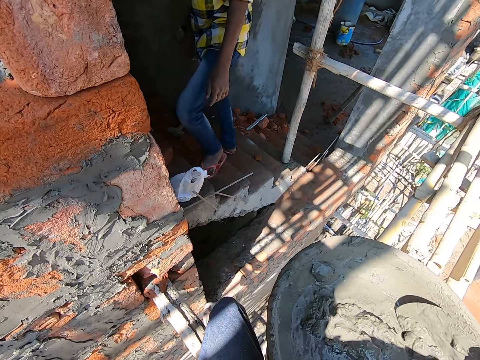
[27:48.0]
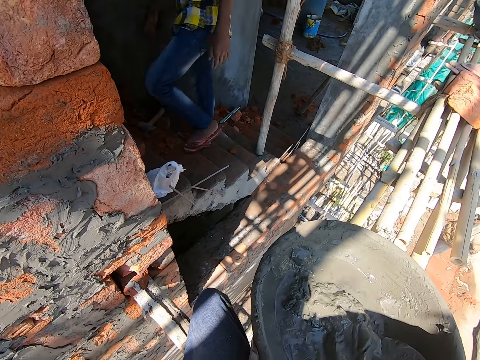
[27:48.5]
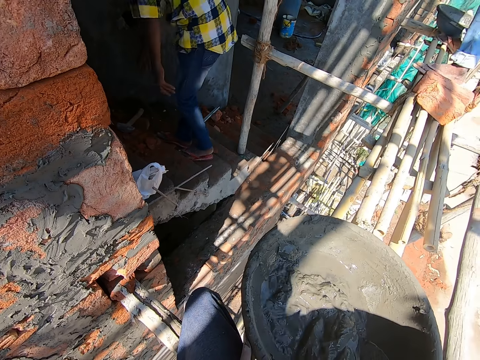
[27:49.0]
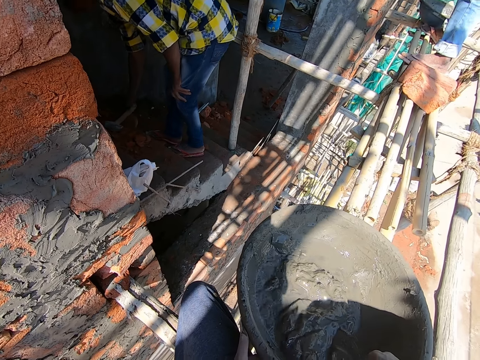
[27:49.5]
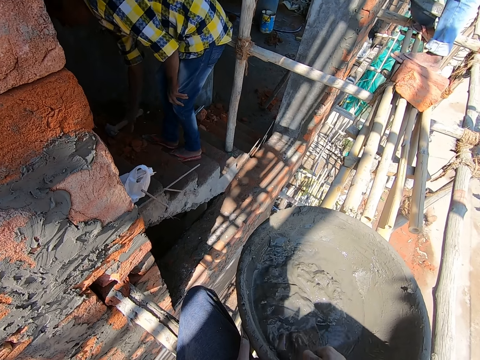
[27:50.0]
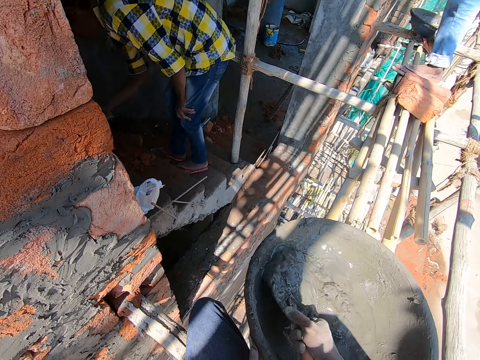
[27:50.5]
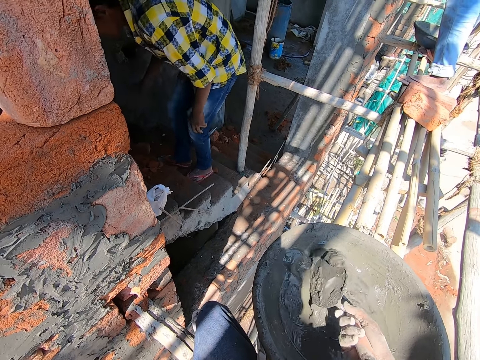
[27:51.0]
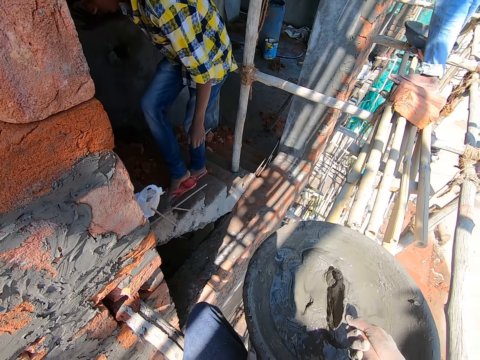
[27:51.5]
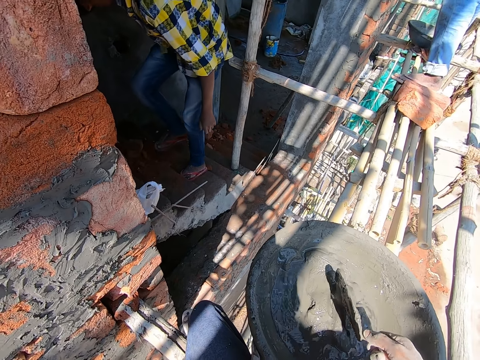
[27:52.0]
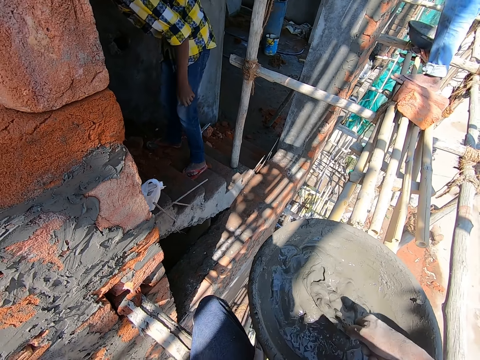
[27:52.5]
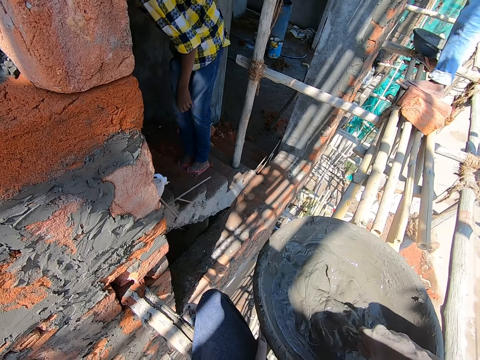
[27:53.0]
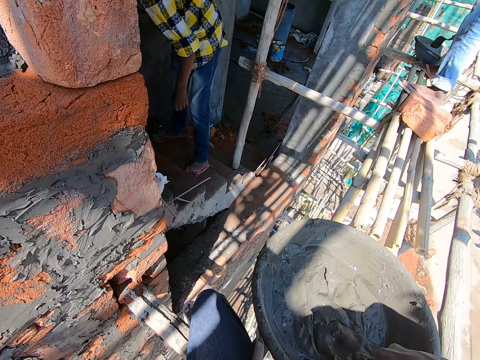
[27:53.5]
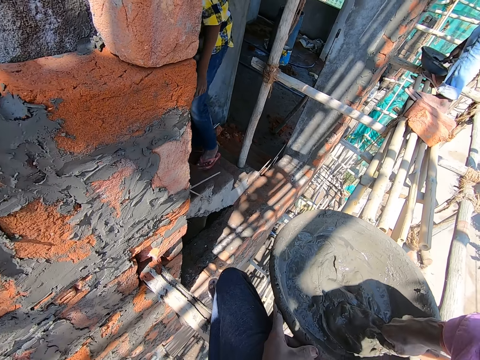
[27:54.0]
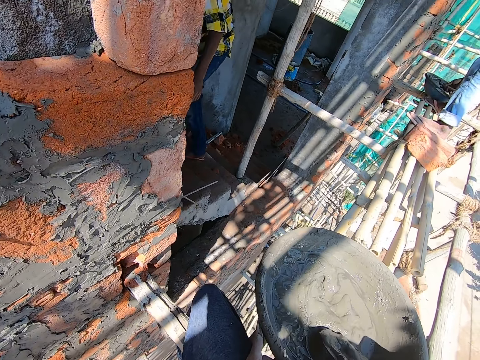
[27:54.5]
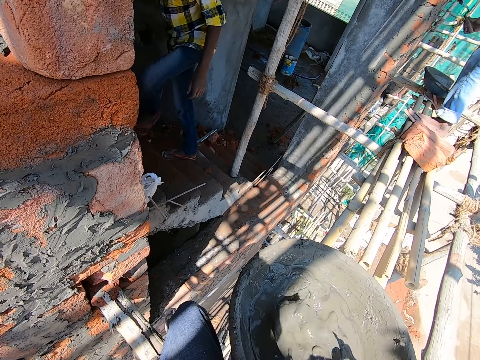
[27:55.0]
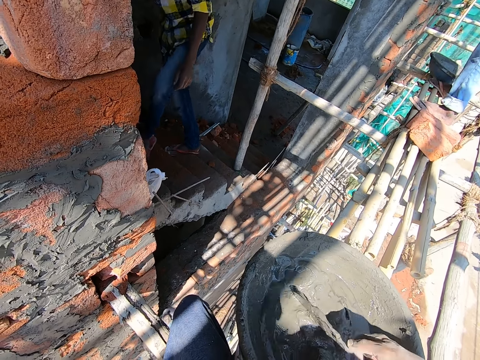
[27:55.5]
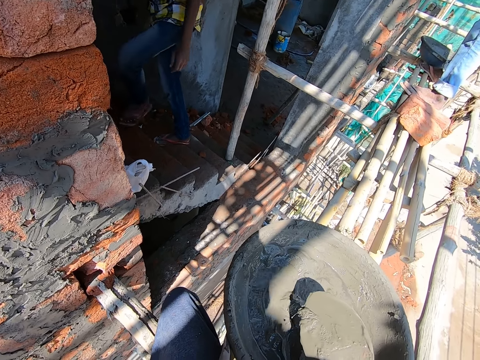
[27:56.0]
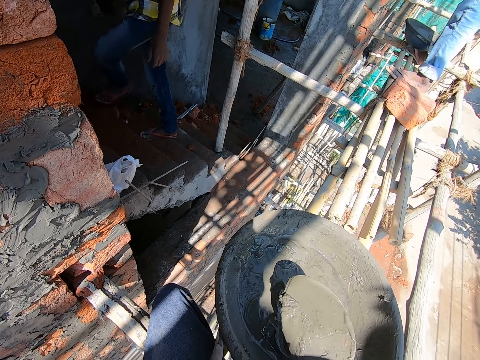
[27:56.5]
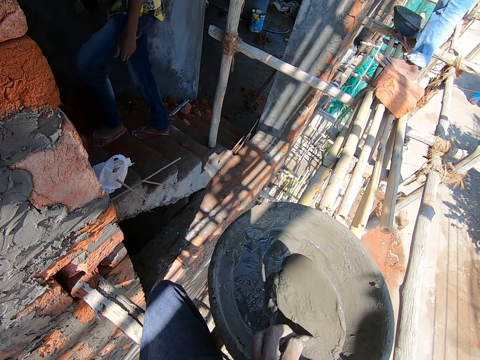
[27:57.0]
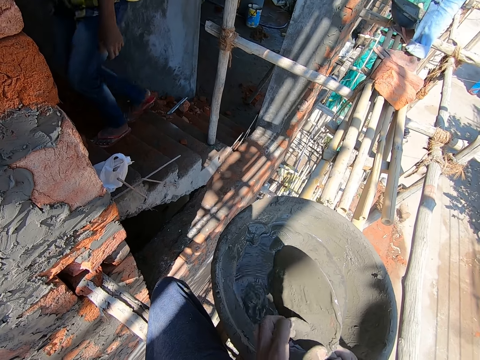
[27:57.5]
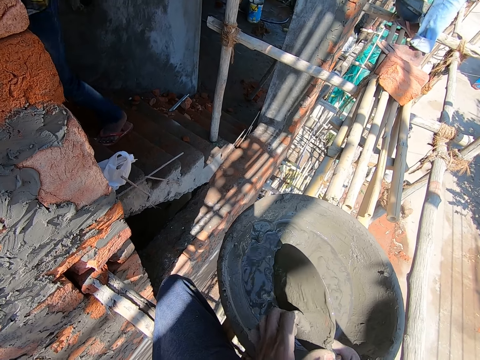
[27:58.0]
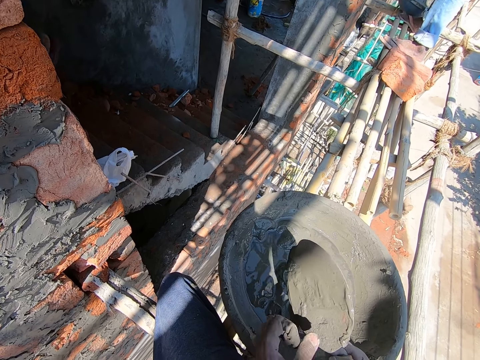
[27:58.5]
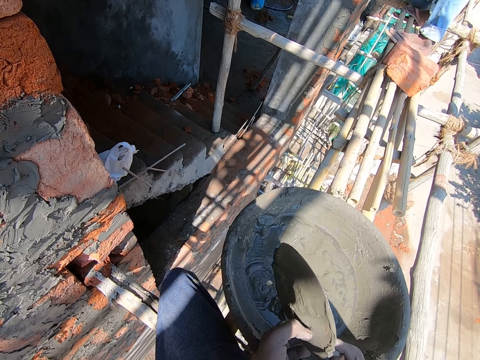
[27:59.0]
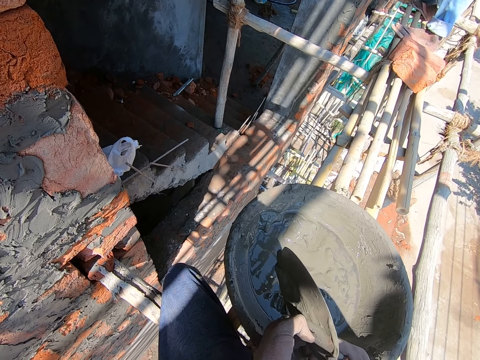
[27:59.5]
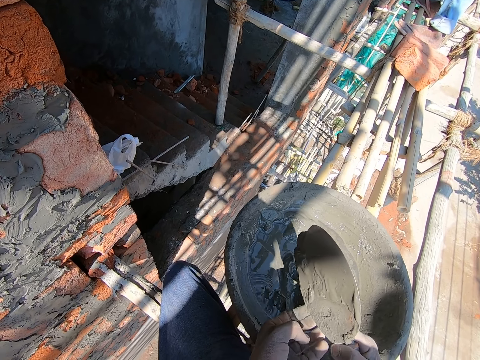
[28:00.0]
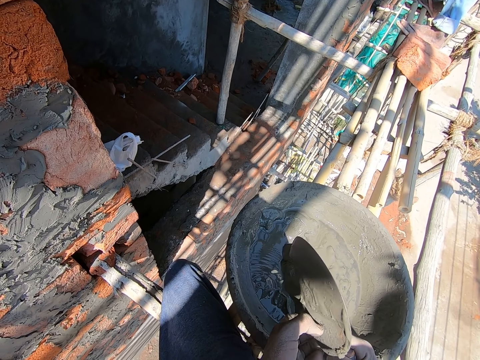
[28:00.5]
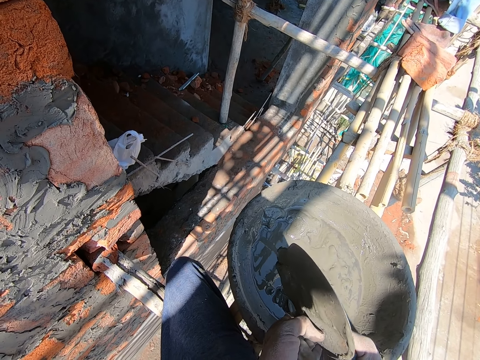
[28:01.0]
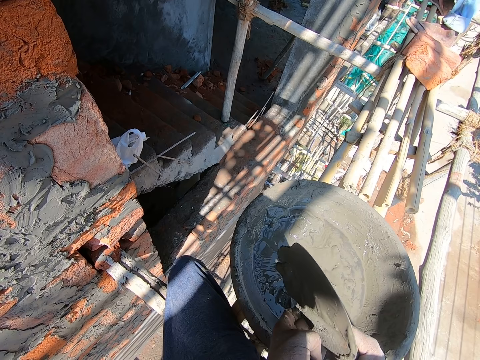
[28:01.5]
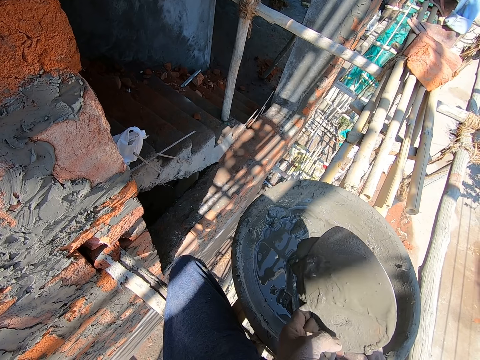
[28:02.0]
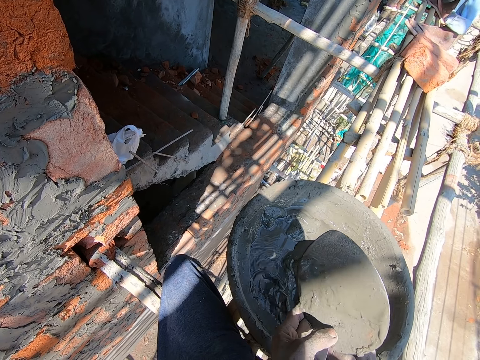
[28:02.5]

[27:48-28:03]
A man moves a hammer on the floor with his right hand. Another man packs some mortar from the head pan on the scaffold with the hand trowel in his right hand. The camera wearer scratches off mortar on the hand trowel in his right hand with his left hand.

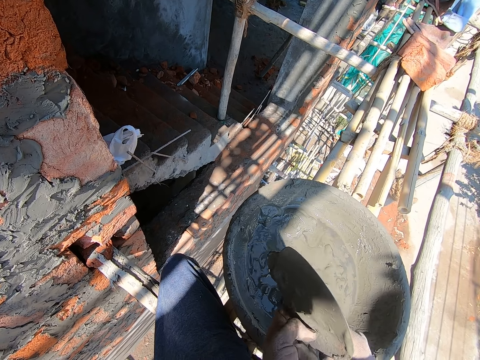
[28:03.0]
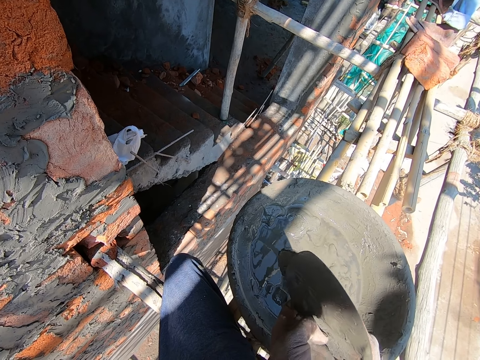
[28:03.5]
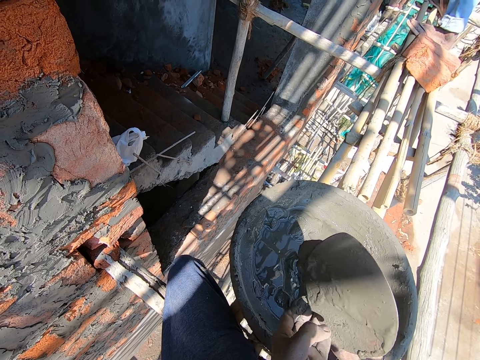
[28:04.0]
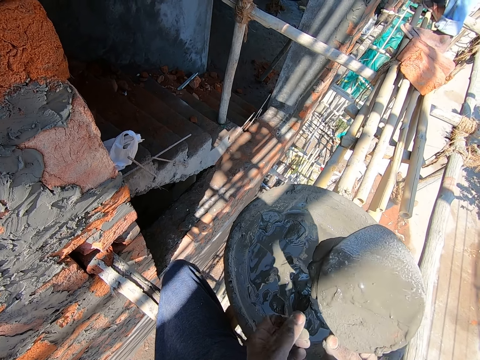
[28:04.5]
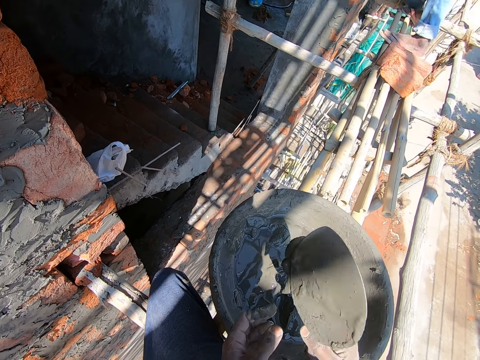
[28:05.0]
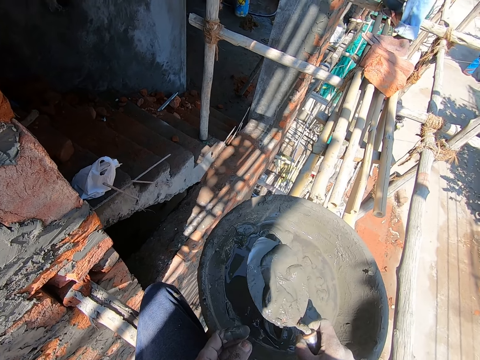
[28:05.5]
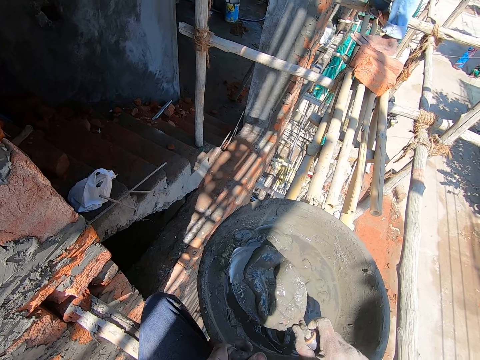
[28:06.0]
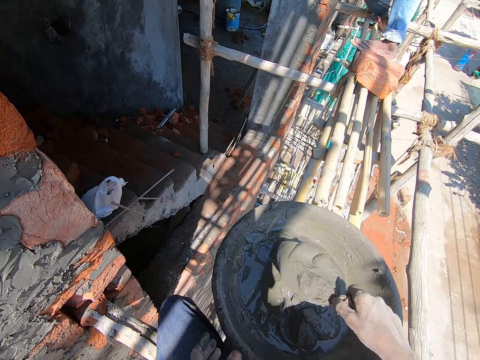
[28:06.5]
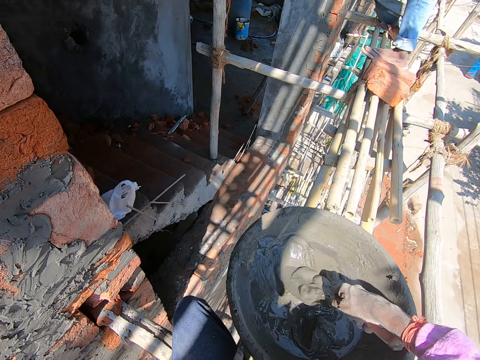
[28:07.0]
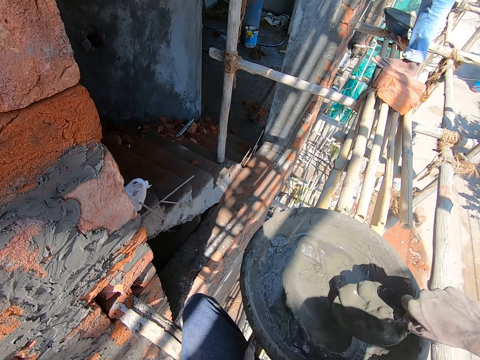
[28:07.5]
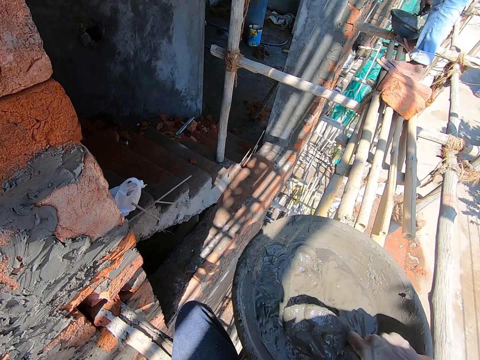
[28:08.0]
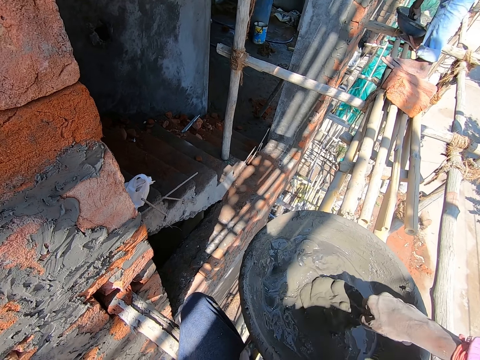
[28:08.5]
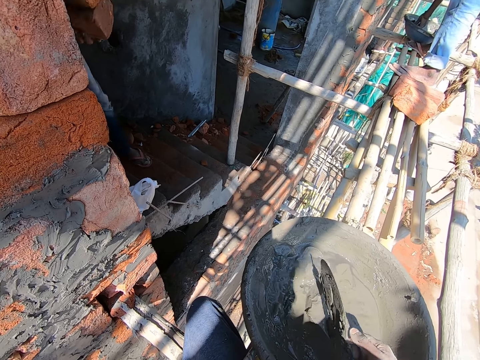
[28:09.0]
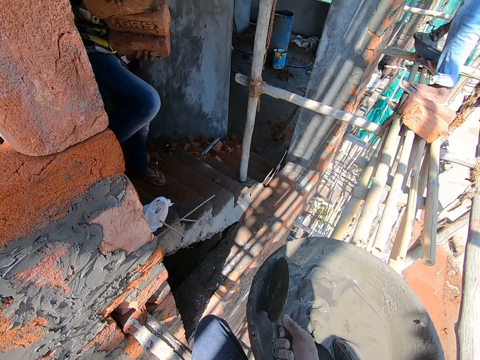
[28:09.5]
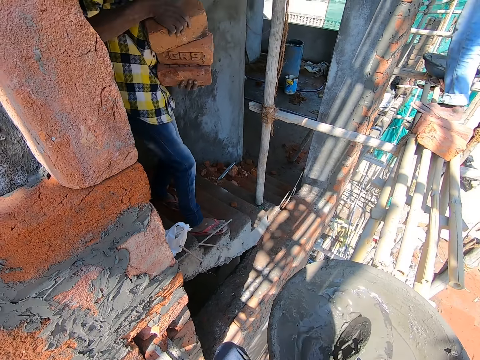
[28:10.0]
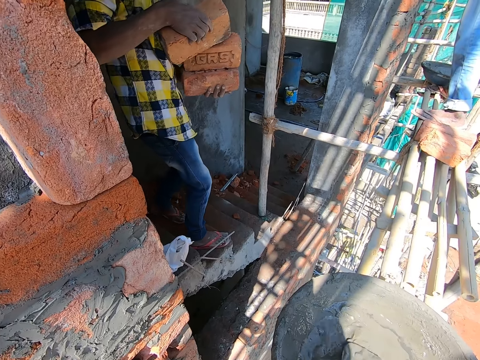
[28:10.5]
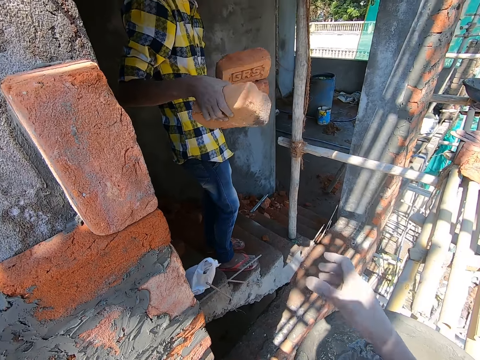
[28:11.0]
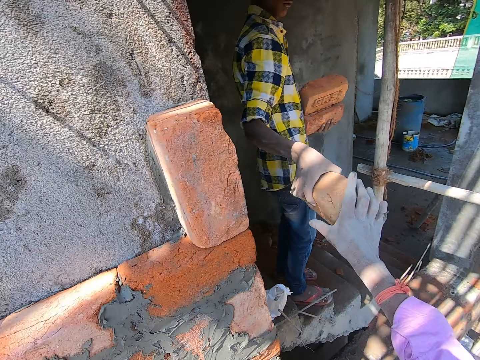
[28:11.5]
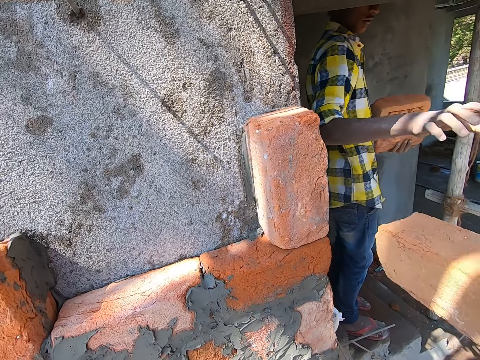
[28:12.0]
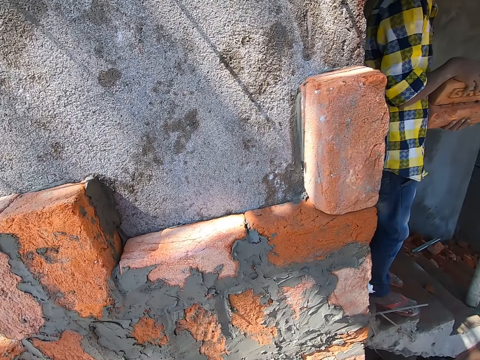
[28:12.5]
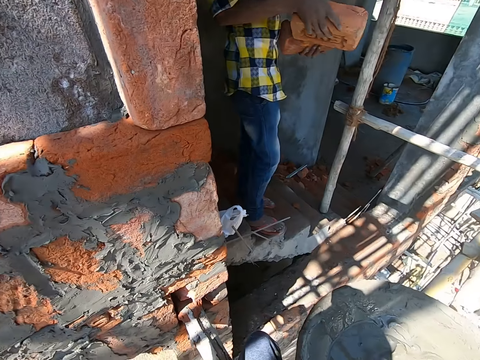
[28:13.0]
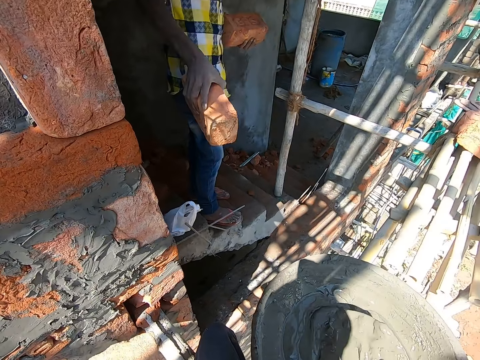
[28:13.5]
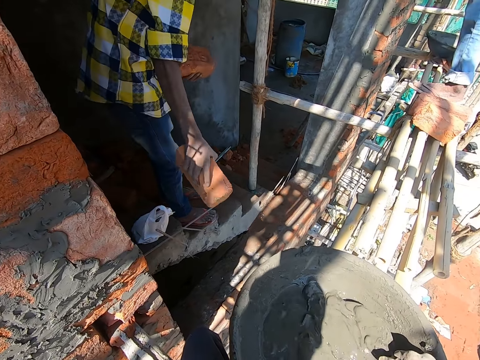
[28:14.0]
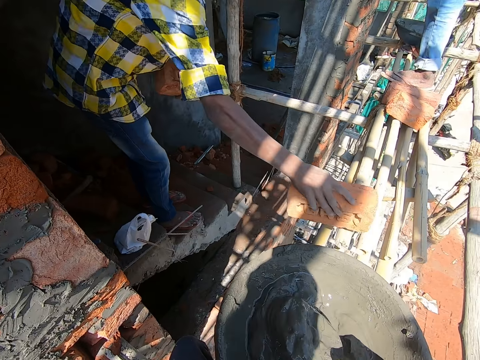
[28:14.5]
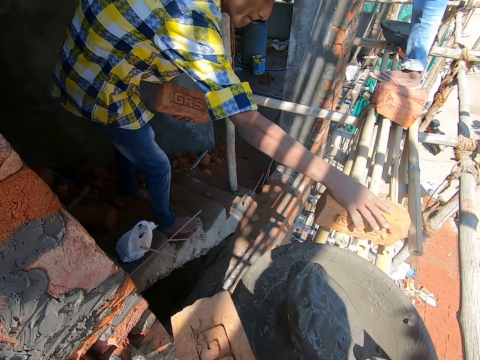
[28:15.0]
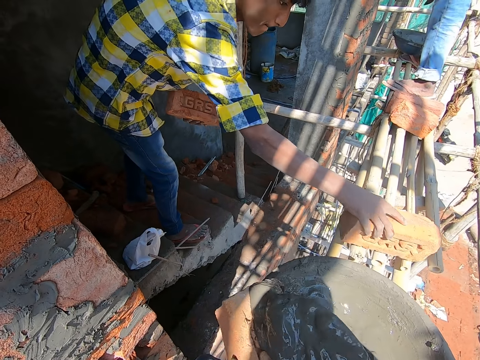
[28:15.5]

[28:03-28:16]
The camera wearer mixes the mortar in the head pan on the scaffold with the hand trowel in his right hand. A man packs some mortar from the head pan on the scaffold with the hand trowel in his right hand. Another man holds some bricks in his hands. The camera wearer collects a brick from the other man. He packs some mortar from the head pan on the scaffold with the hand trowel in his right hand. The other man drops the brick in his right hand on the scaffold. The first man packs some mortar from the head pan on the scaffold with the hand trowel in his right hand. The camera wearer puts cement on the brick.
